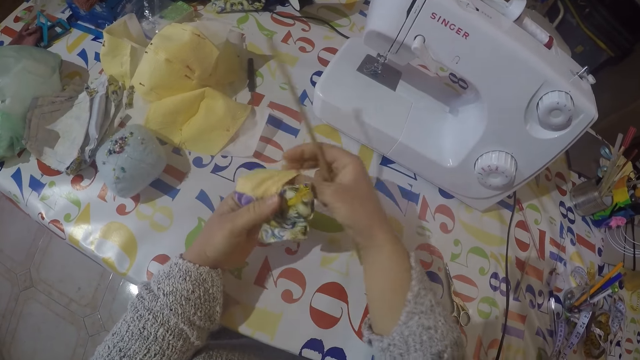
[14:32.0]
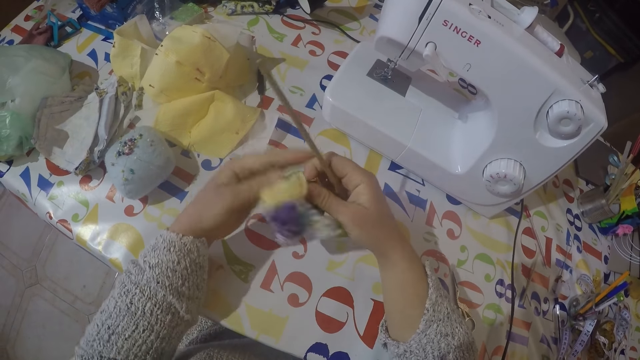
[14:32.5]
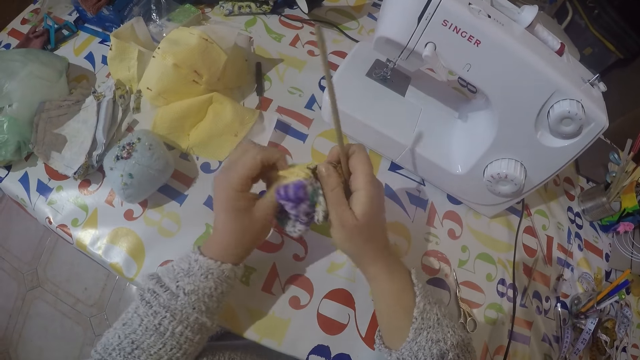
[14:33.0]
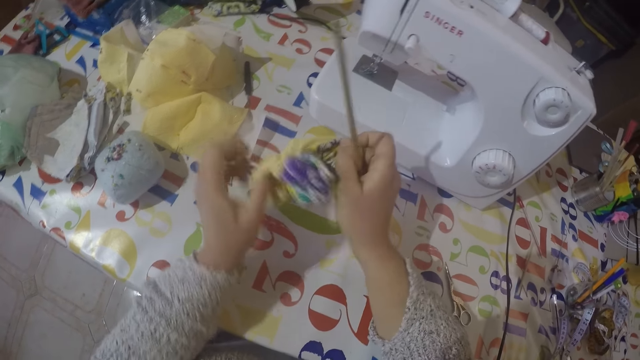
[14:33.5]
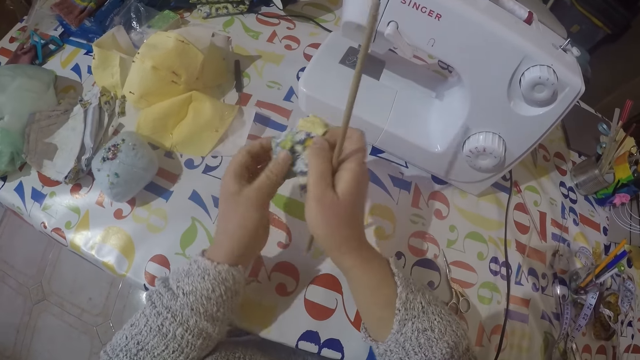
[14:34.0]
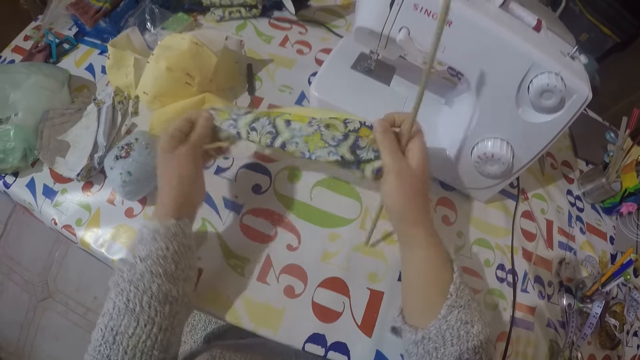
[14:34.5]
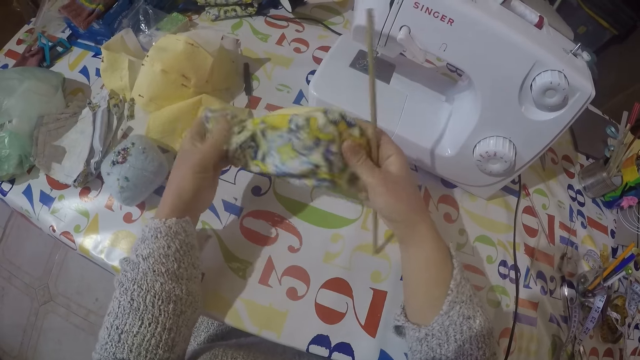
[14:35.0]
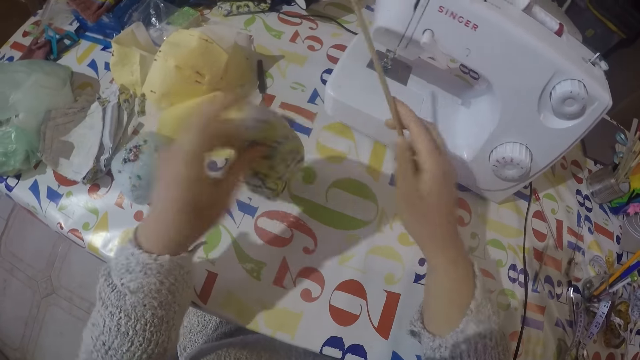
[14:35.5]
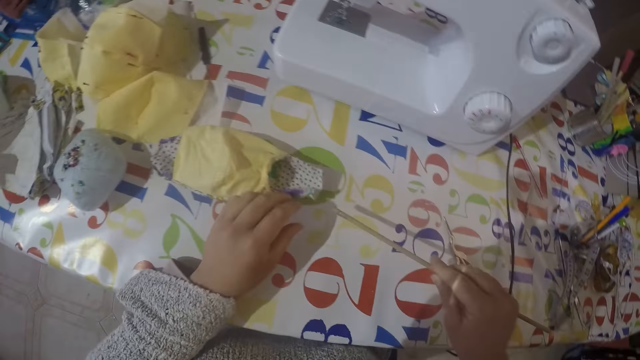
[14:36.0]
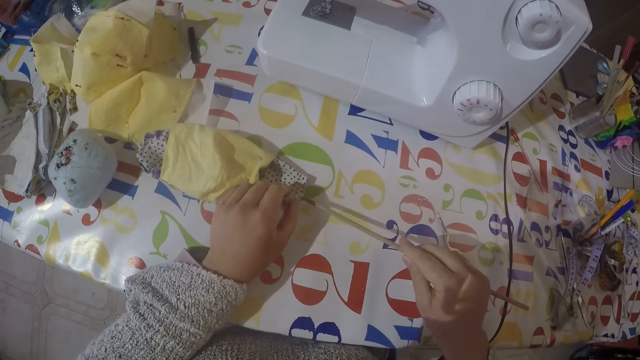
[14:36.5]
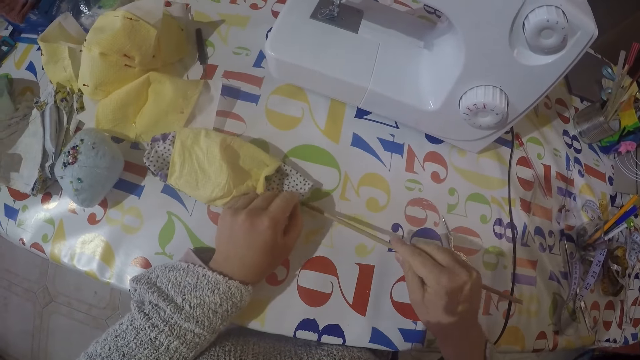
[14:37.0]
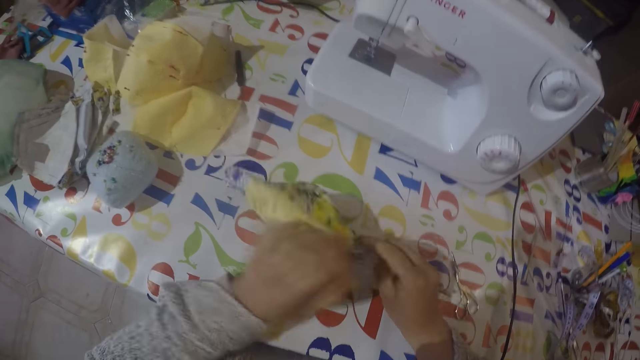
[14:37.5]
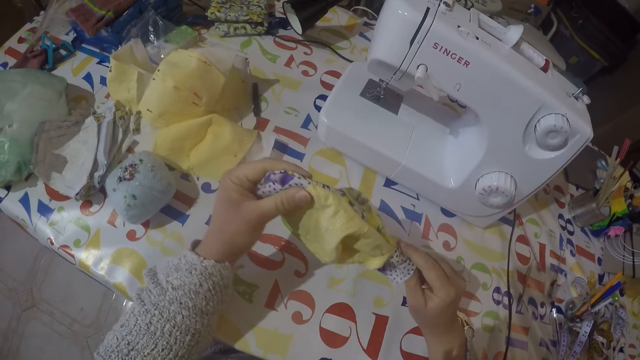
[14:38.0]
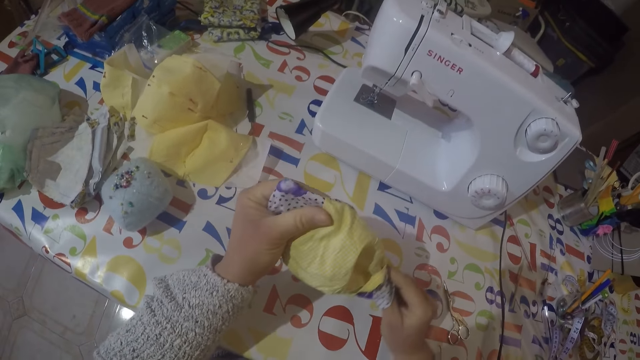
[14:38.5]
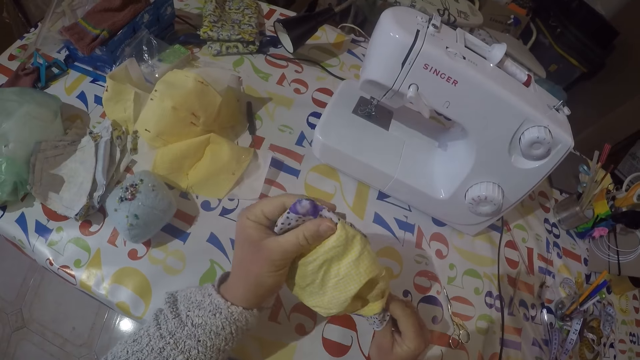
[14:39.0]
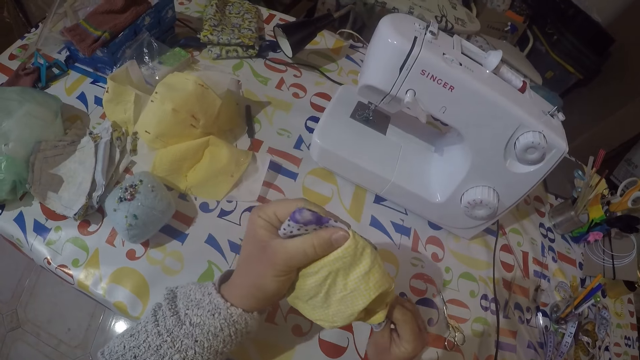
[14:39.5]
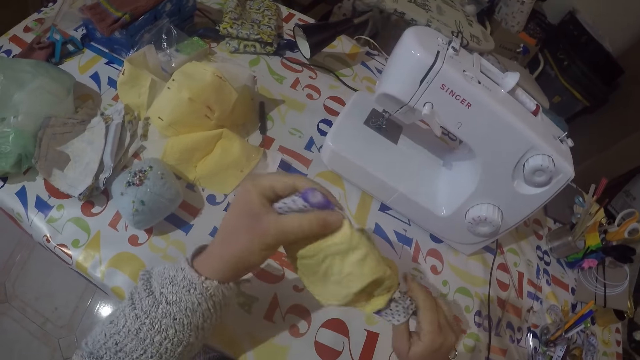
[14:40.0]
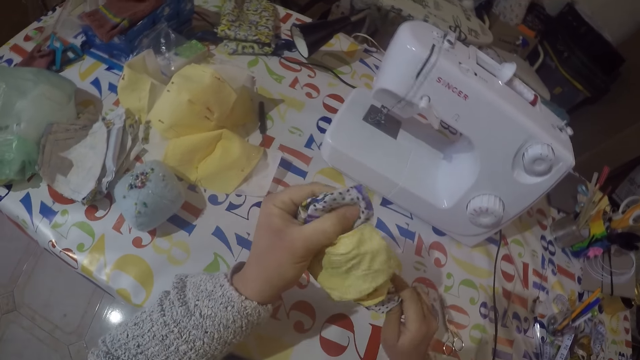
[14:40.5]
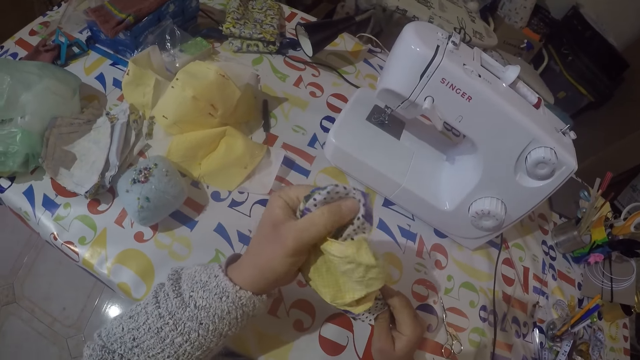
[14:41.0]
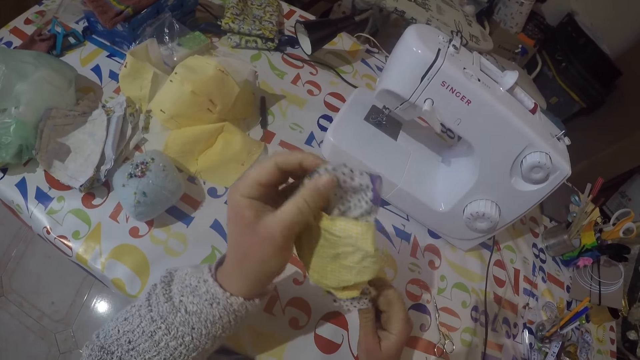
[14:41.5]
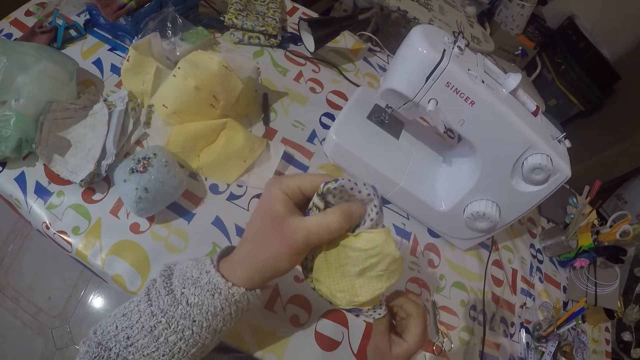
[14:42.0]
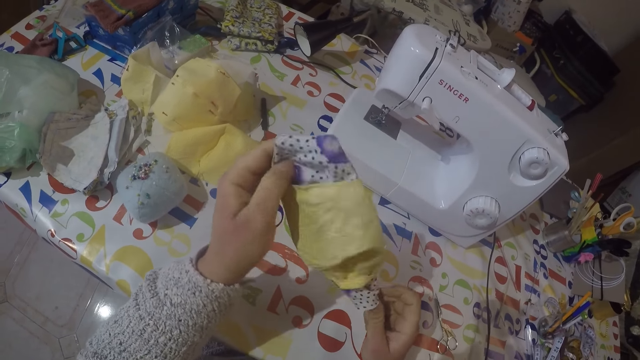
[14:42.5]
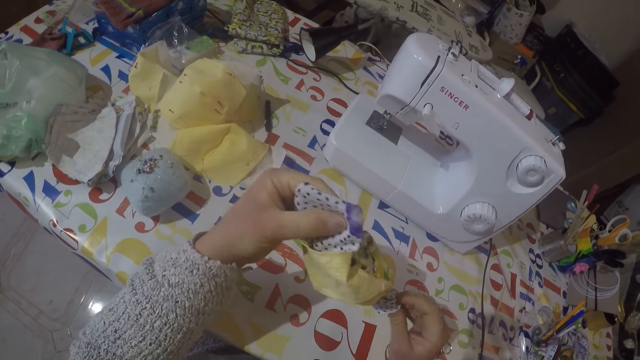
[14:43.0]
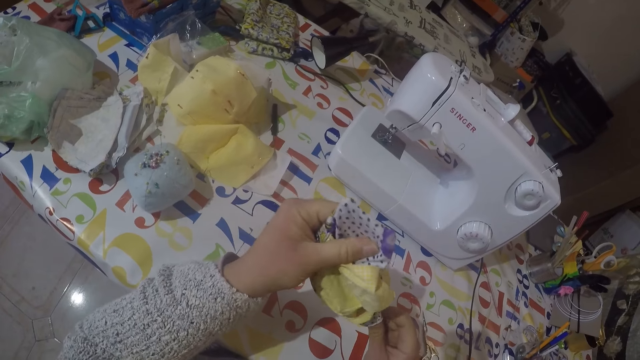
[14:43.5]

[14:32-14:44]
The camera wearer puts the stick in the face mask. They push the mask inside using the stick.

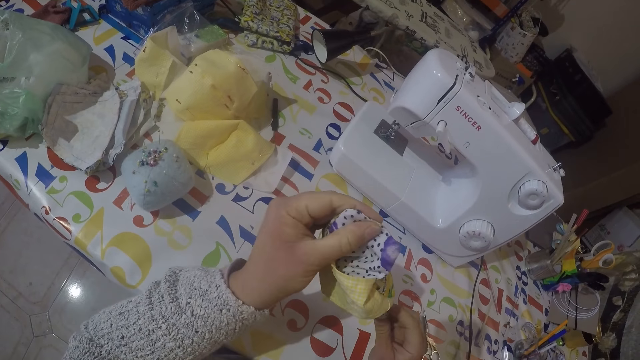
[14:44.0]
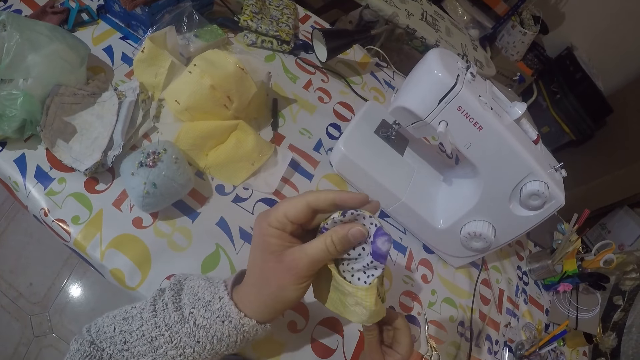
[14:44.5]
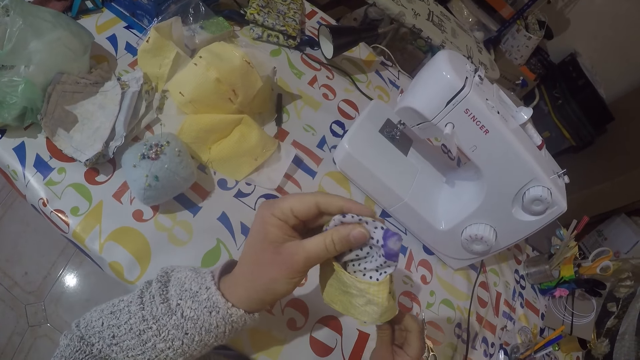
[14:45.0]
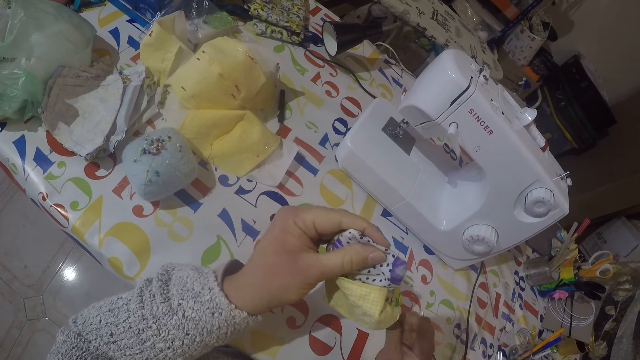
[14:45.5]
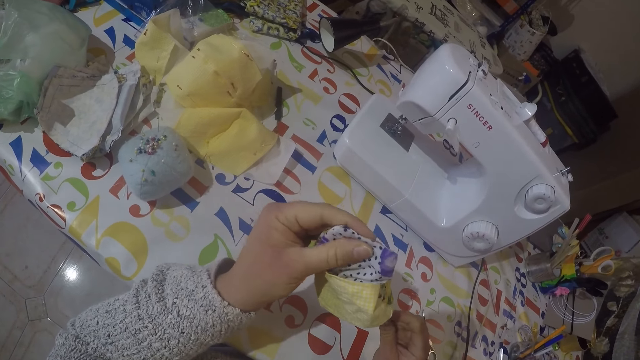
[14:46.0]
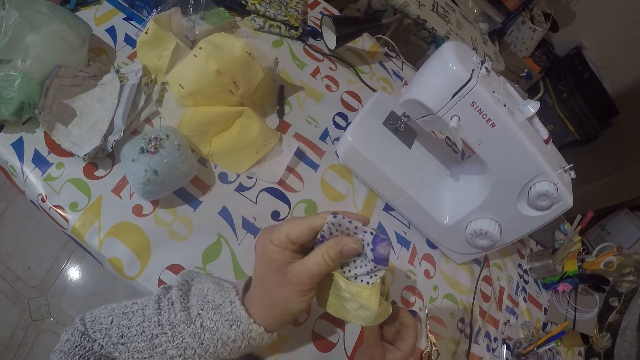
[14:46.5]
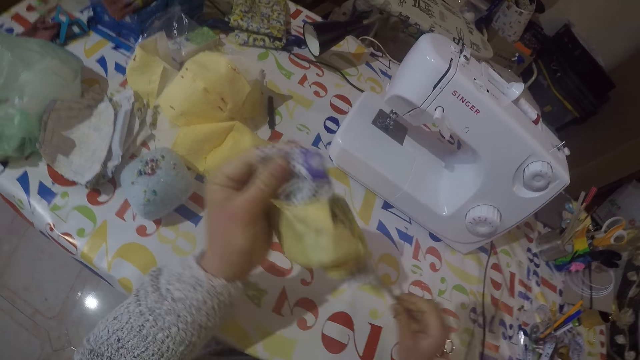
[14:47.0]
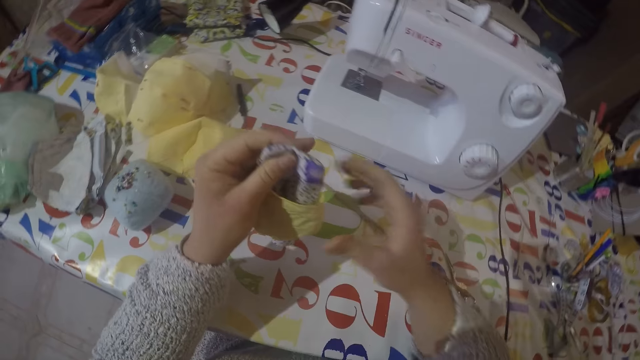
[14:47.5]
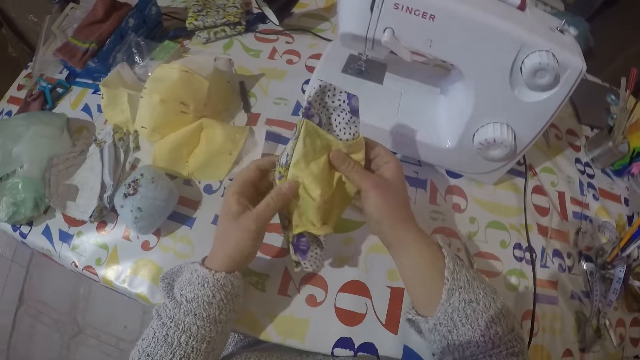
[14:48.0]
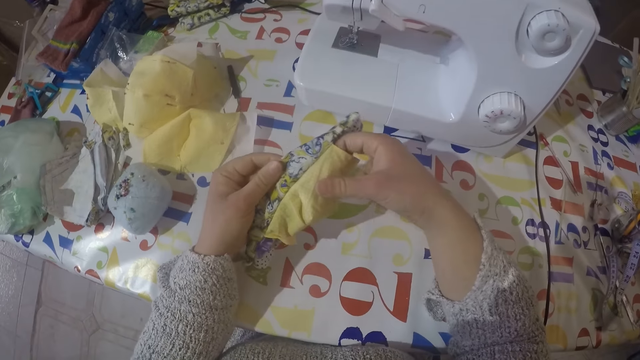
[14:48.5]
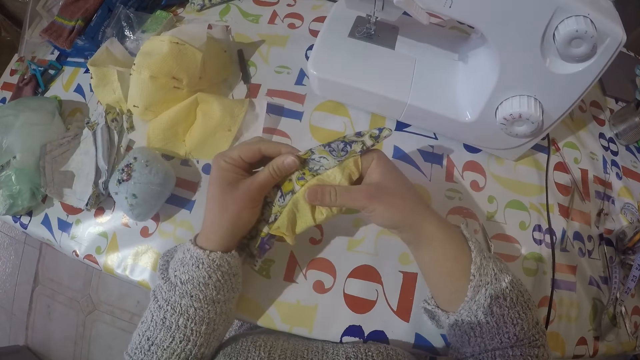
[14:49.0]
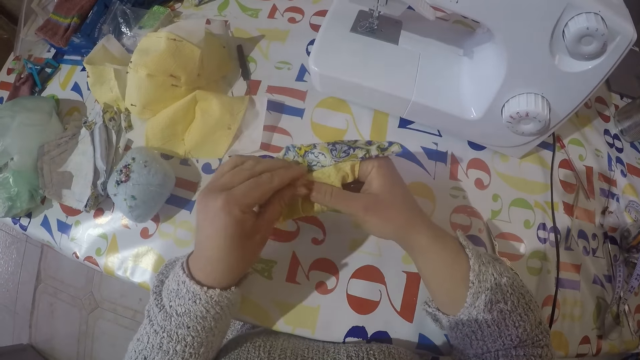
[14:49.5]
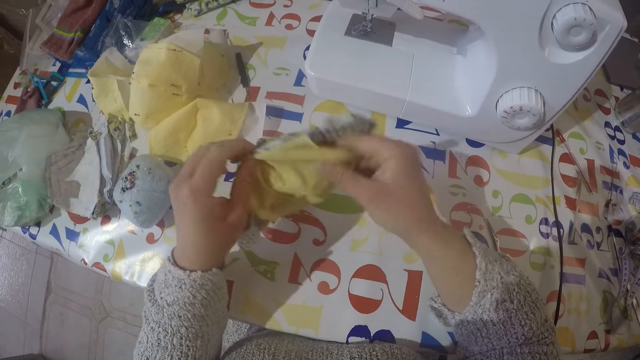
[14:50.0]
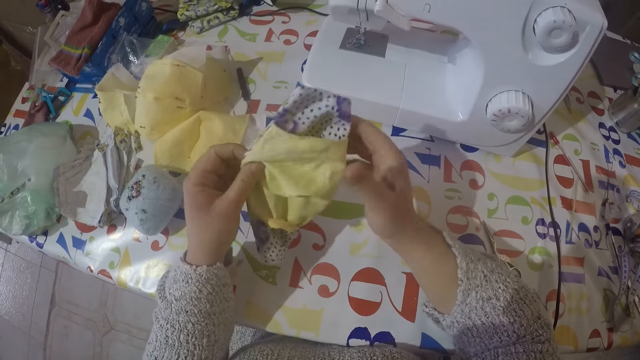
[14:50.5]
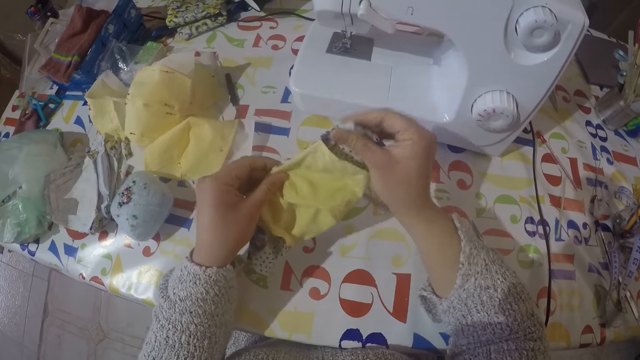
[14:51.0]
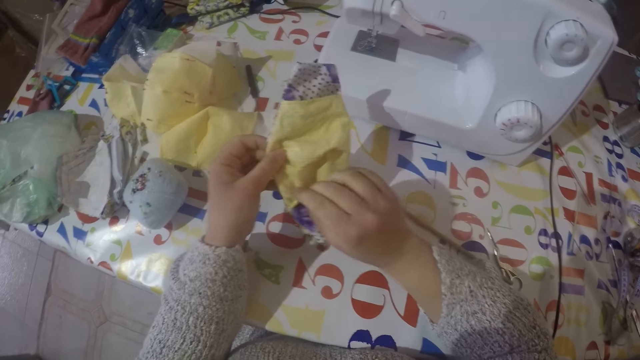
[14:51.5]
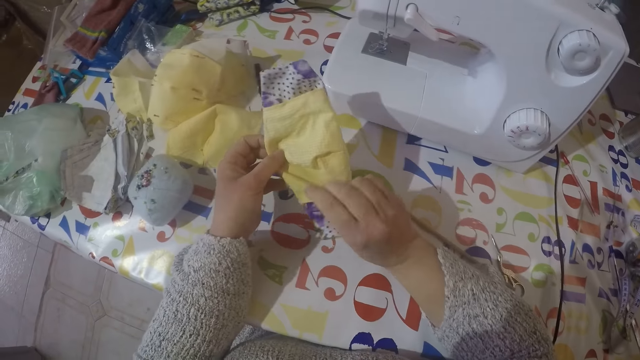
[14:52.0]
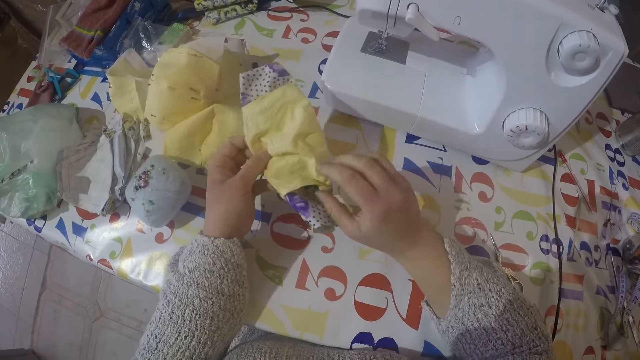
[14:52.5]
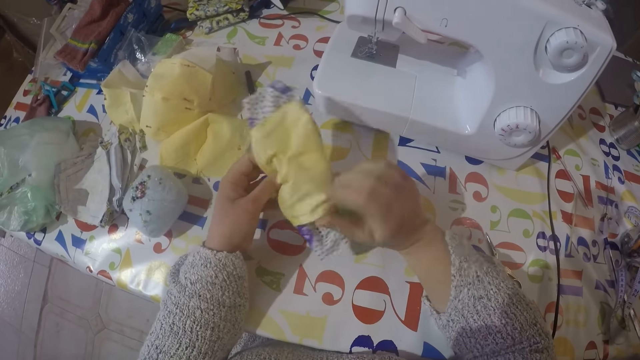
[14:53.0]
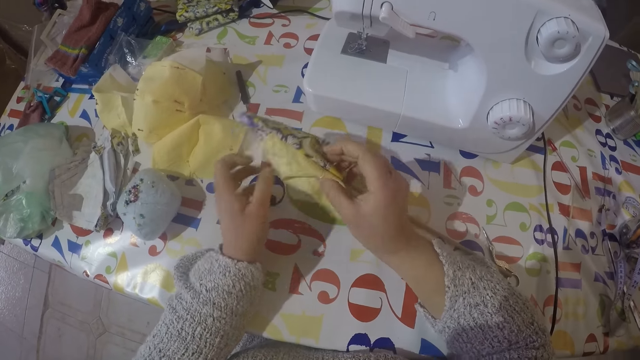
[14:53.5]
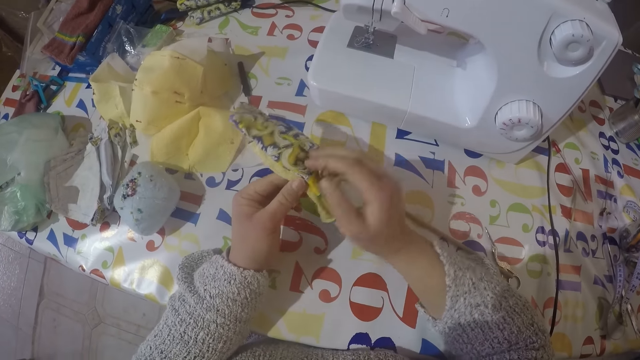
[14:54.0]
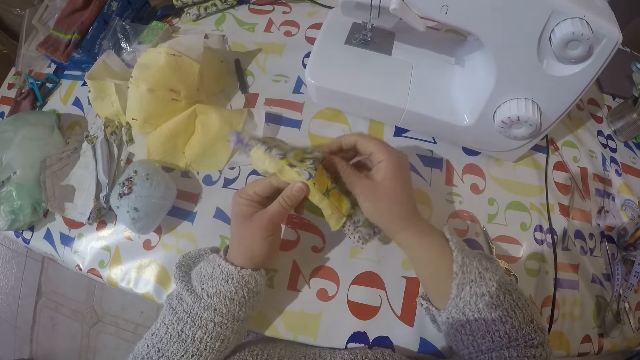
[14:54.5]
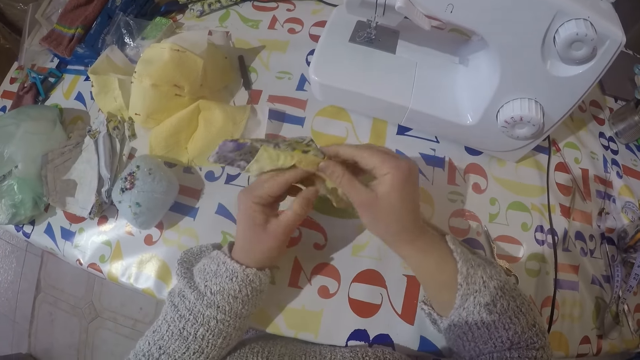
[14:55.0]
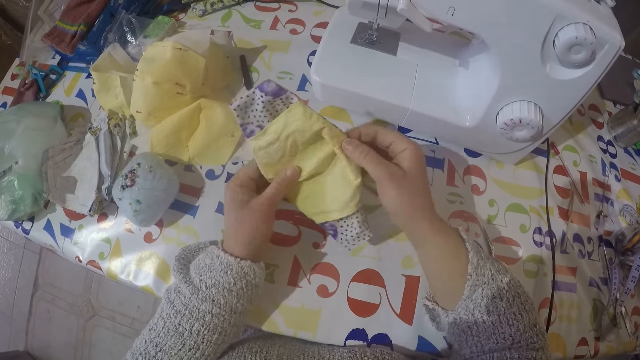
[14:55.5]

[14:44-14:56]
The camera wearer straightens the mask. She adjusts the face mask with her hand.
